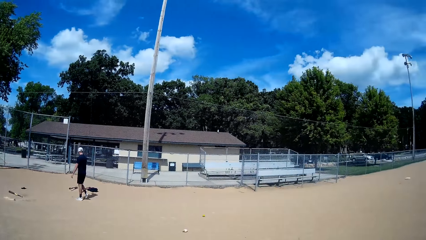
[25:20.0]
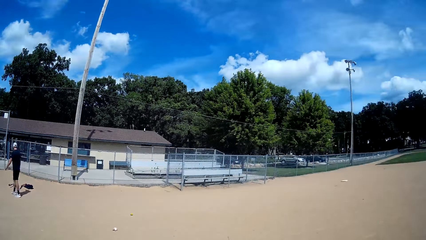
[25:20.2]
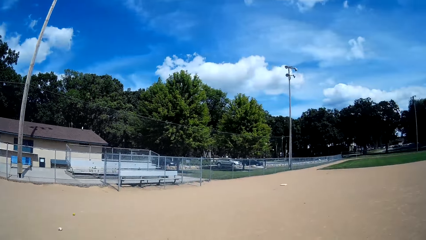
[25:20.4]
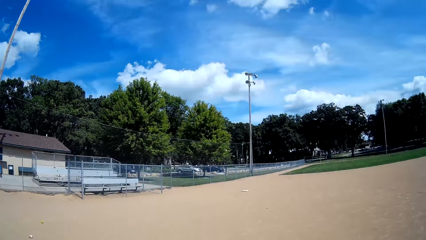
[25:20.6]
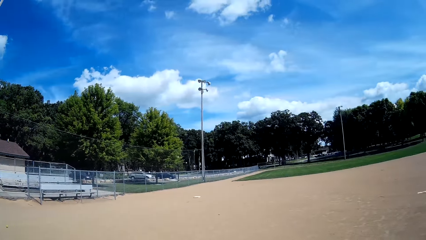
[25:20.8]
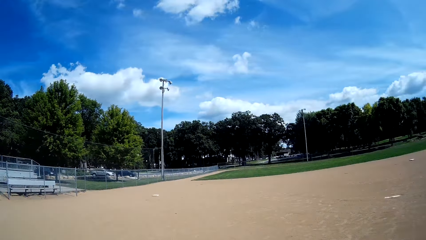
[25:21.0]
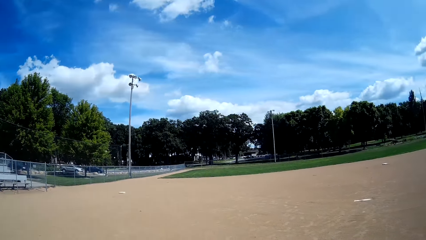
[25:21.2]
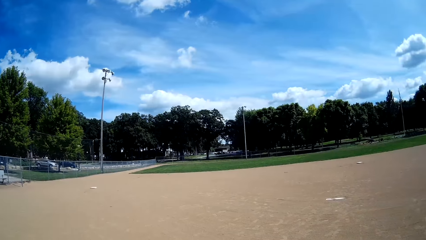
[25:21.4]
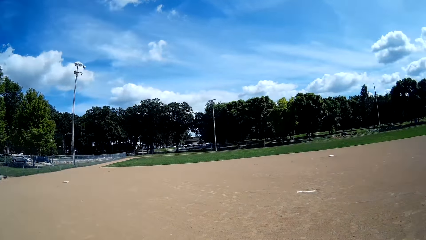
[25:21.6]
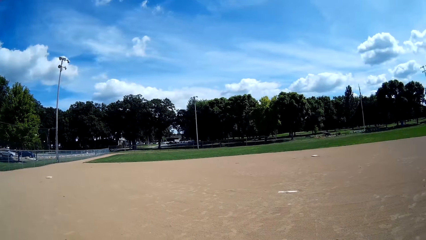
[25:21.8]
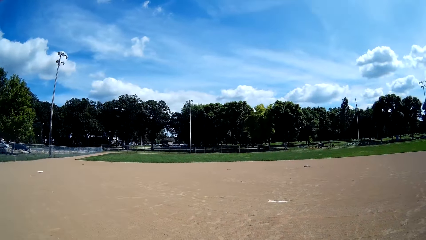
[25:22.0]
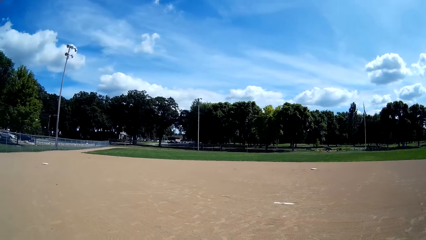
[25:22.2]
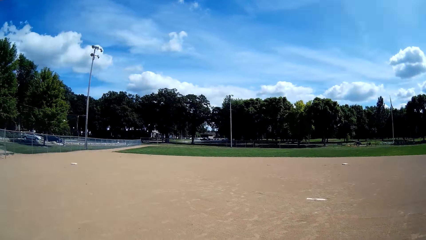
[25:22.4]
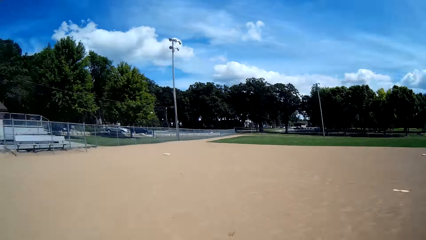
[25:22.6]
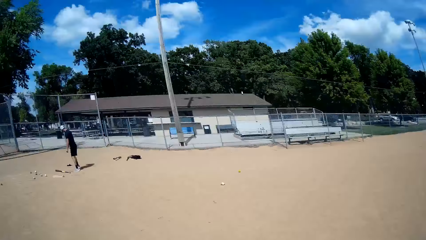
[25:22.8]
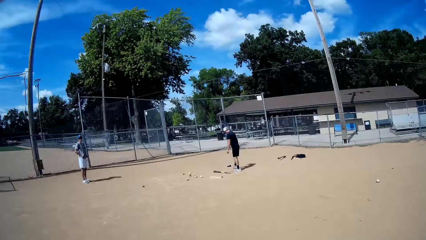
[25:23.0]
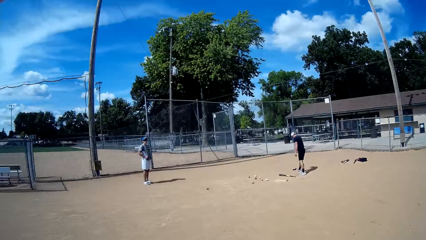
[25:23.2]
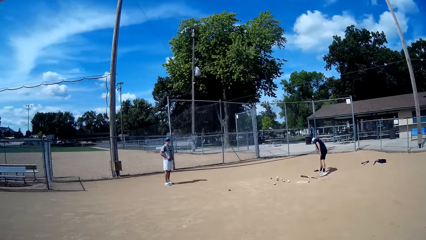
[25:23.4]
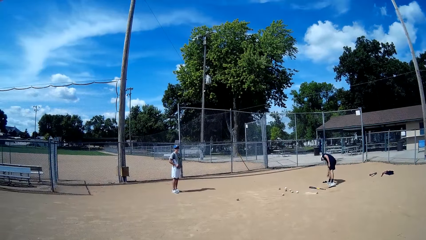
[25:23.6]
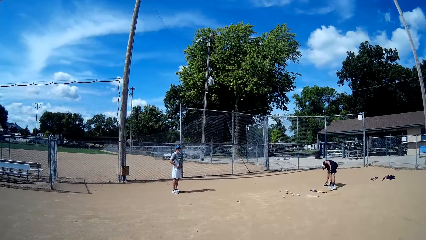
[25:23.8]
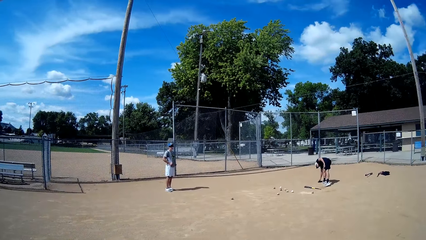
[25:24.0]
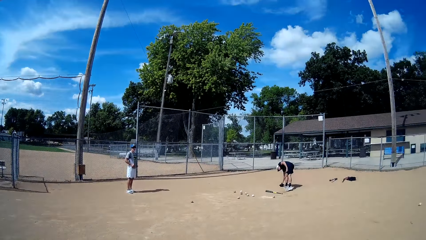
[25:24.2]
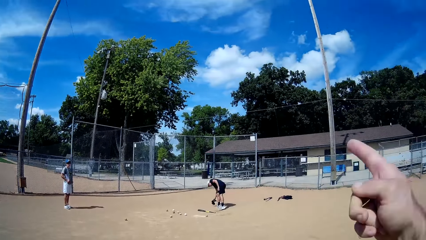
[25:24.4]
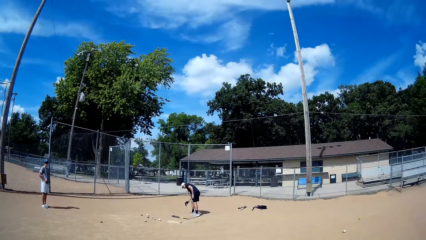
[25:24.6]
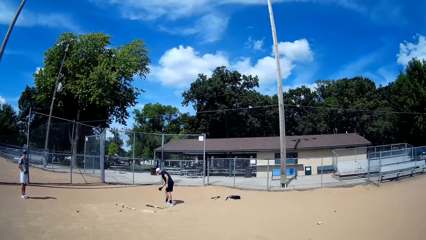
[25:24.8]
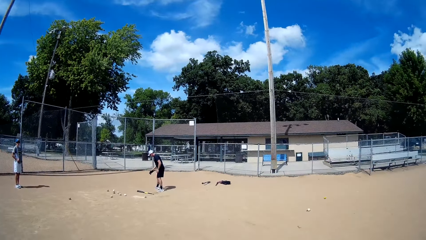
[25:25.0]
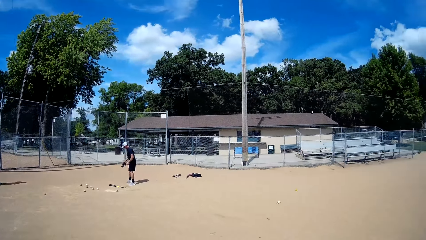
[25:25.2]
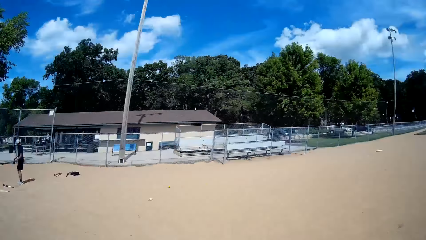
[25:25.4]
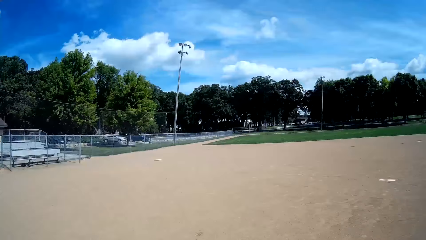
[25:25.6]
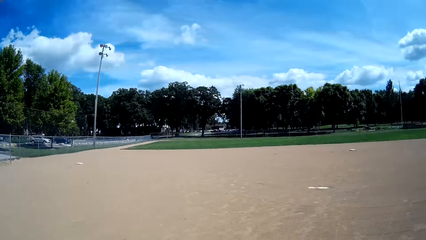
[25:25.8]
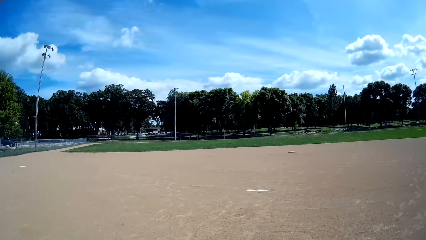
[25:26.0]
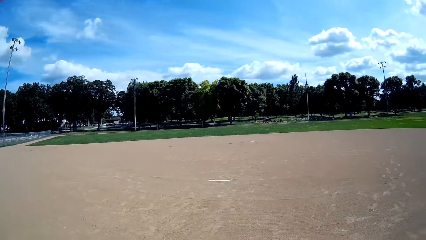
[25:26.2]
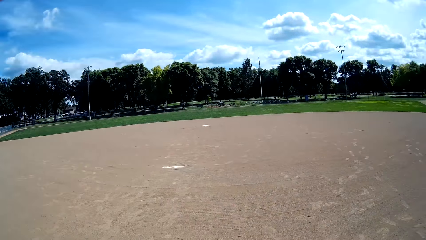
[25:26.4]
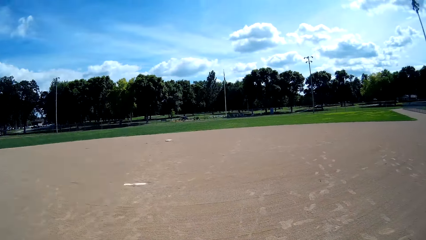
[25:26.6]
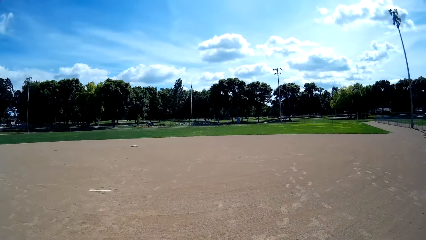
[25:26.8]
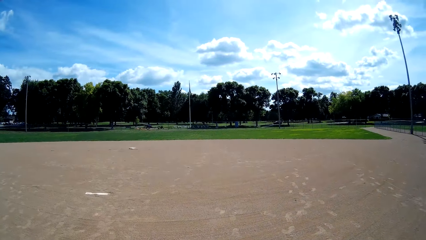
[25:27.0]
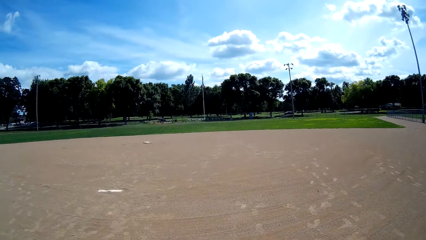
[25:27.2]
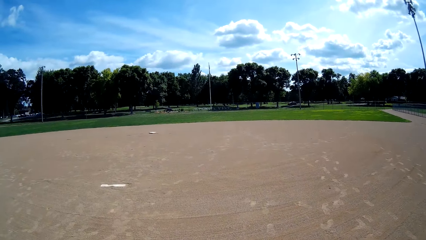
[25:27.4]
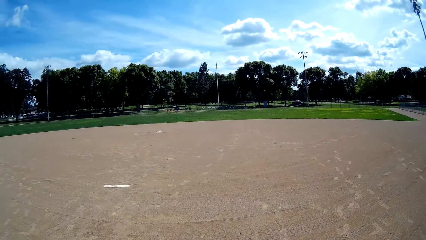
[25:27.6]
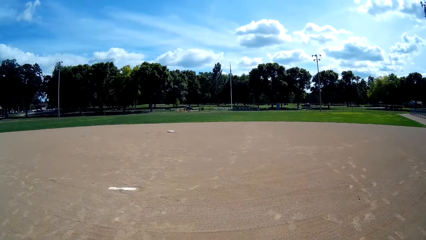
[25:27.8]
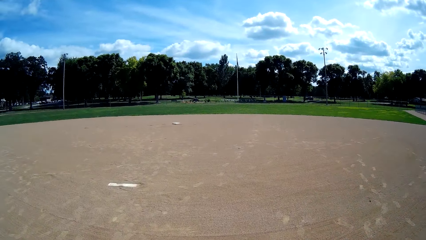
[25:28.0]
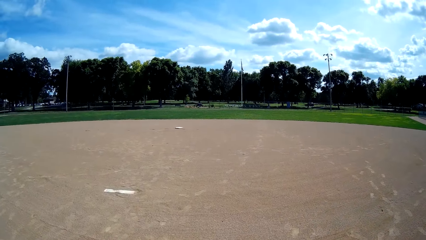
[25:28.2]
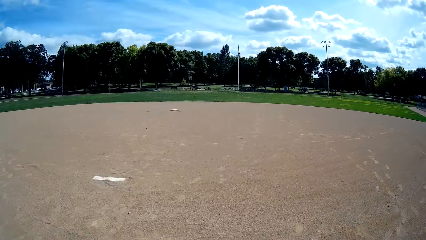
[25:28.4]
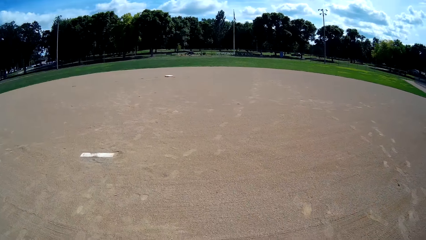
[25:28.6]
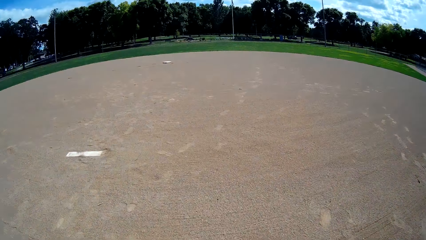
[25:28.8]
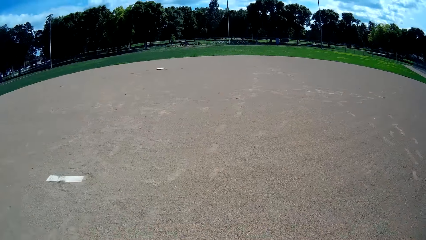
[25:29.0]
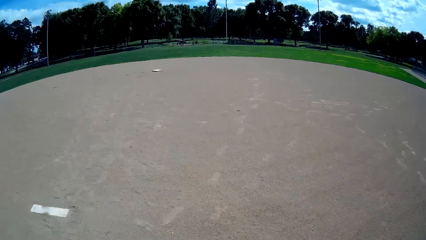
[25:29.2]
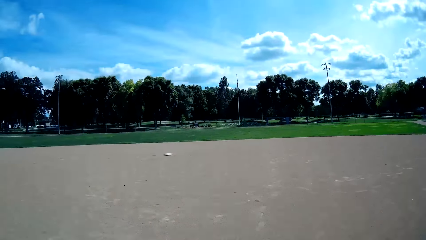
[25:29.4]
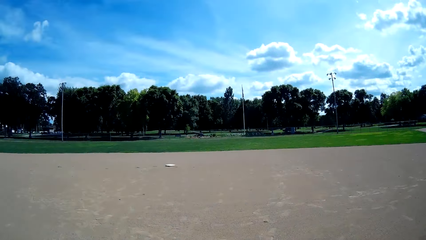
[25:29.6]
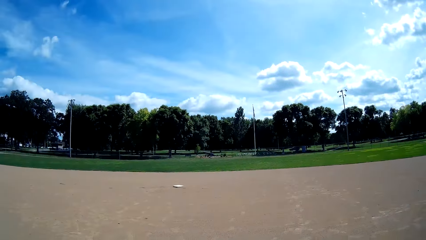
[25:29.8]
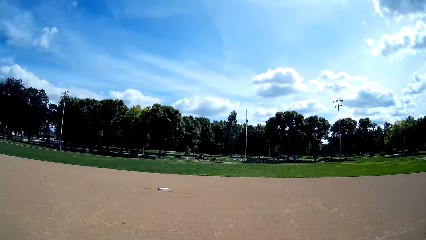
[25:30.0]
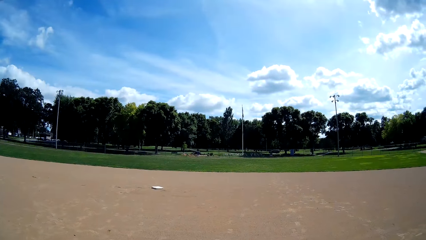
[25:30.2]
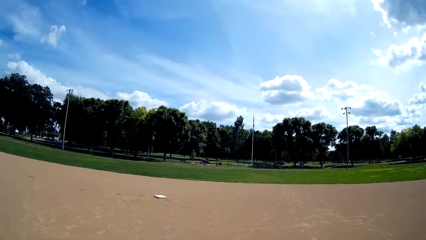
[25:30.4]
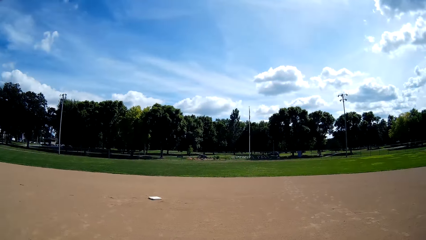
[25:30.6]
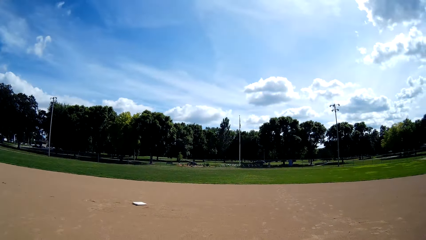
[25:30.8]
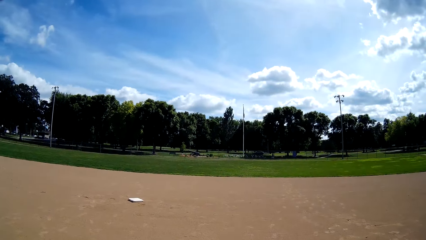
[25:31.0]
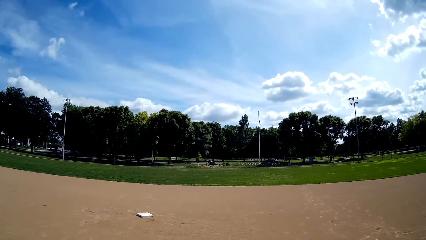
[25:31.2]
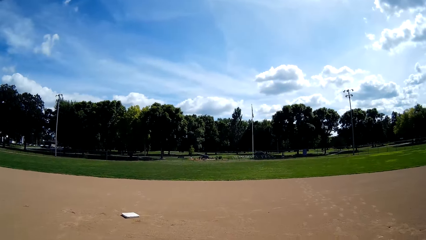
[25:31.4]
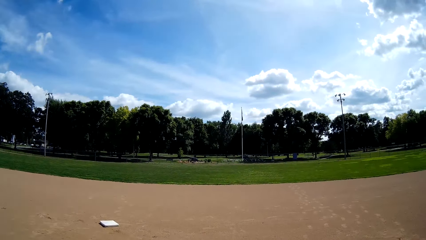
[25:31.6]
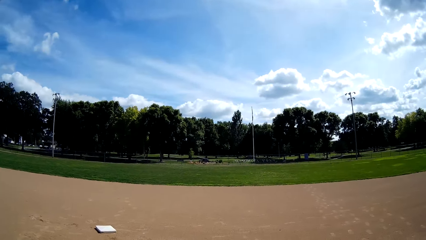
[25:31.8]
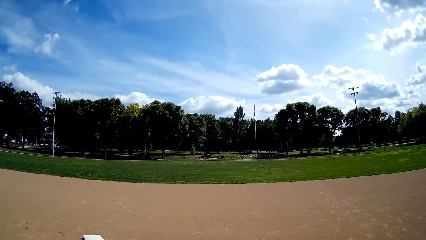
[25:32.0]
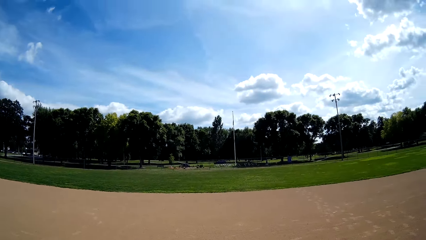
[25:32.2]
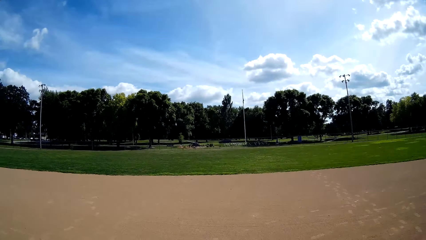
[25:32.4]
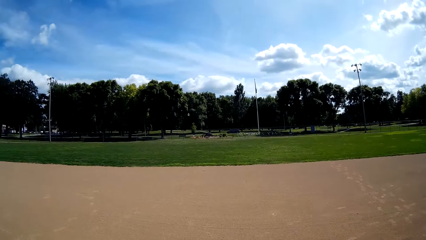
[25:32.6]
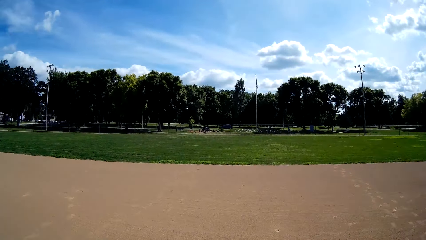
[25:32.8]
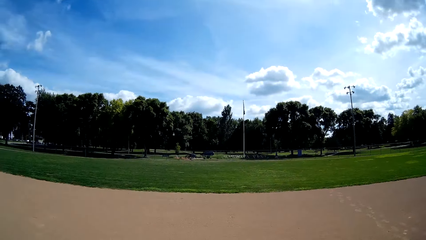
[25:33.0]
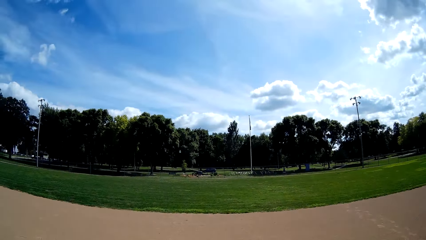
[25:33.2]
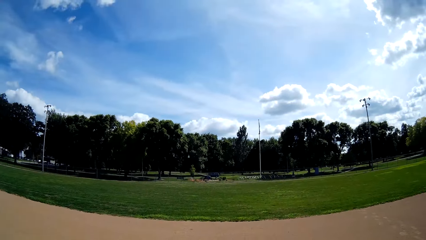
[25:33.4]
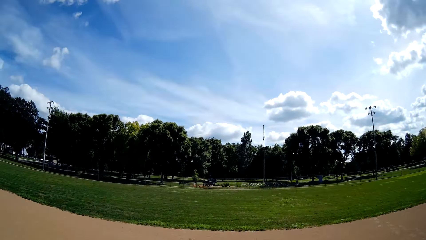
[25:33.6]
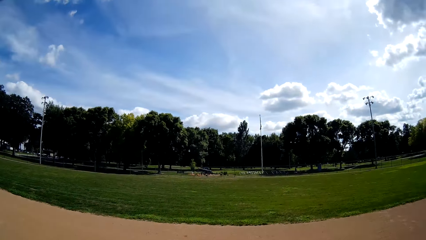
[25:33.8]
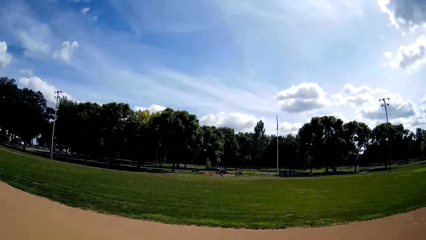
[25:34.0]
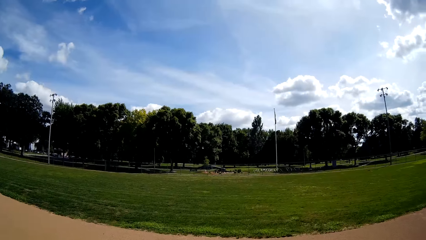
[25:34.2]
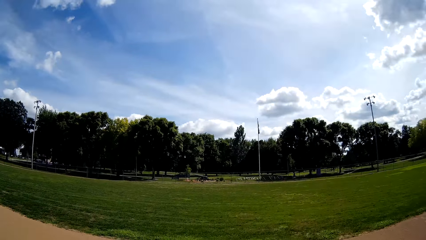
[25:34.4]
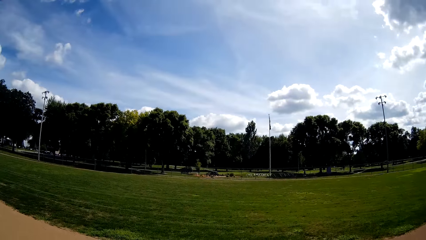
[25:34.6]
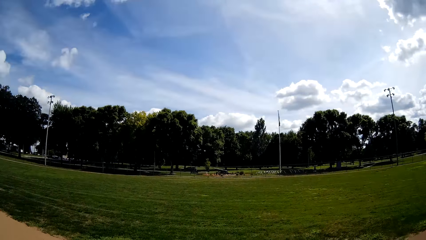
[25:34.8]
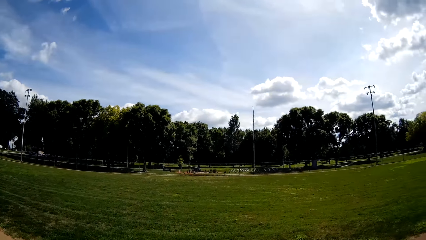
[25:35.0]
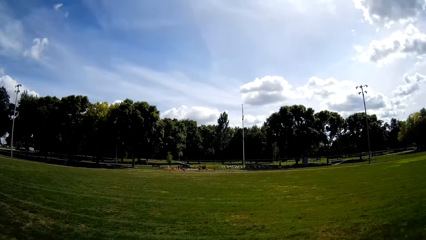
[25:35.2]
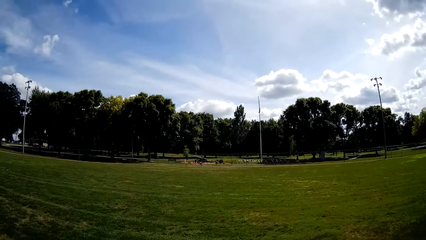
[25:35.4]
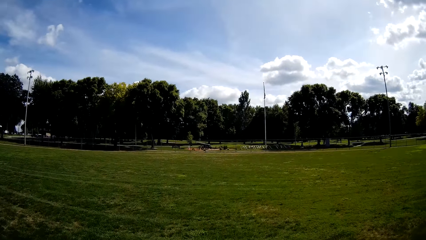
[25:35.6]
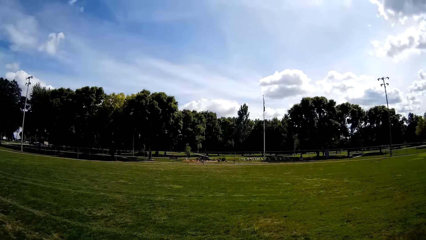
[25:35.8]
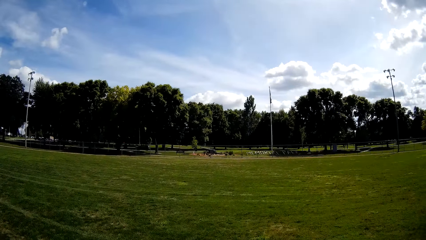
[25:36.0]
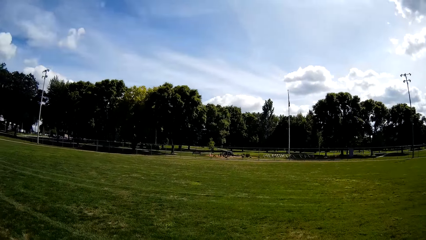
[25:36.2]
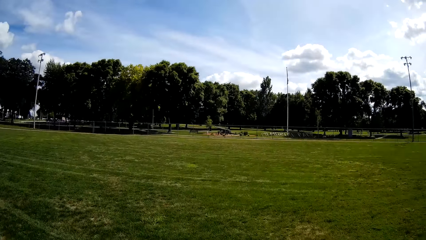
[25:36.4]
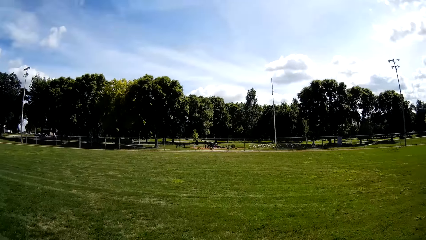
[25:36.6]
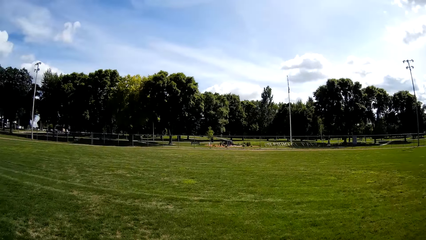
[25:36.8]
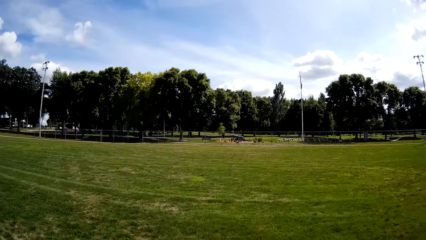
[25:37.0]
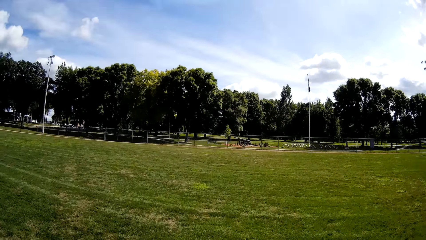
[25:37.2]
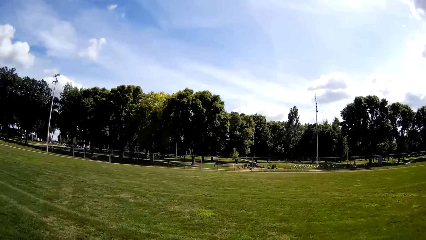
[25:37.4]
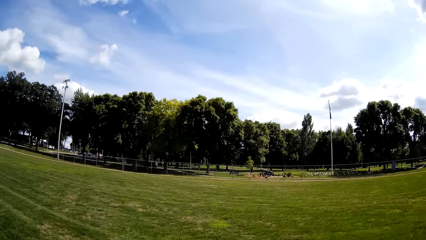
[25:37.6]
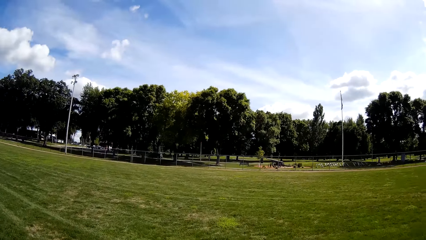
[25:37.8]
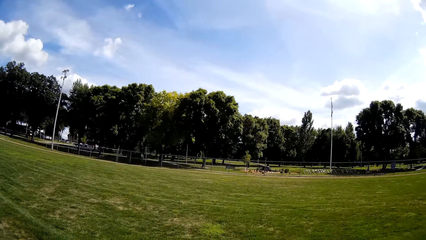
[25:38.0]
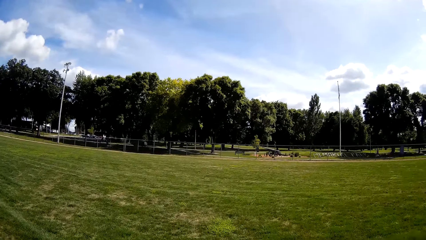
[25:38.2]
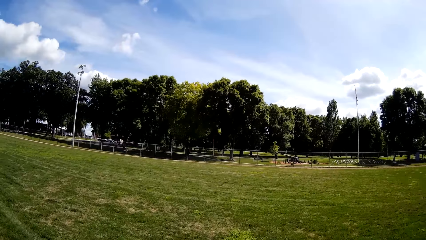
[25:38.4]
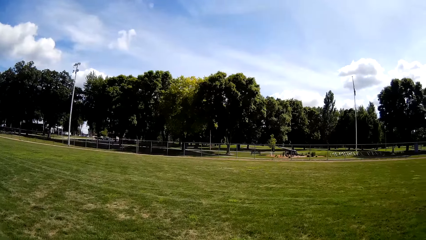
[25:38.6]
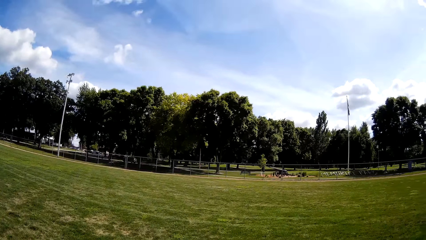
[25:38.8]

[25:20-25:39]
The camera wearer looks around. A man picks up hand gloves from the ground. The man picks up the ball. The camera wearer runs towards the other end of the field. They walk on the field. They run on the field.
